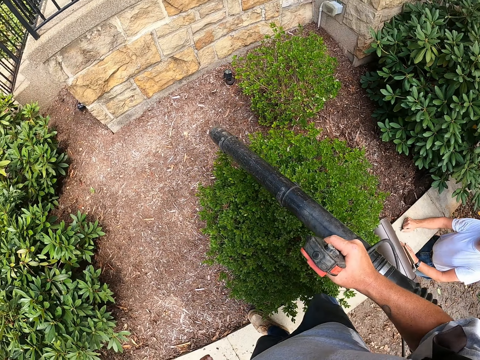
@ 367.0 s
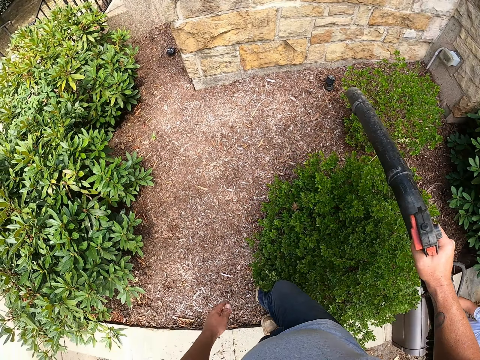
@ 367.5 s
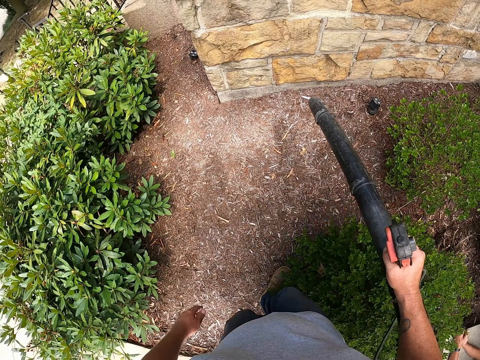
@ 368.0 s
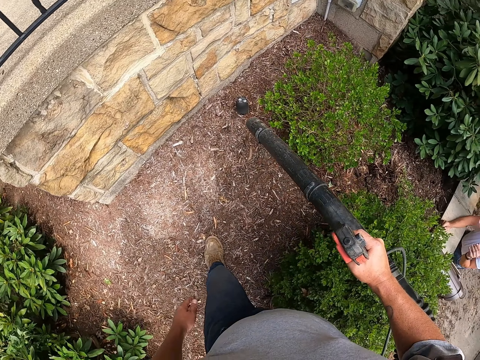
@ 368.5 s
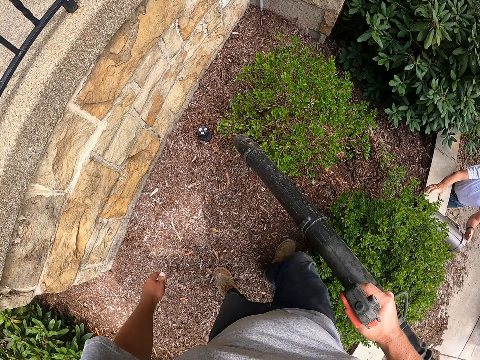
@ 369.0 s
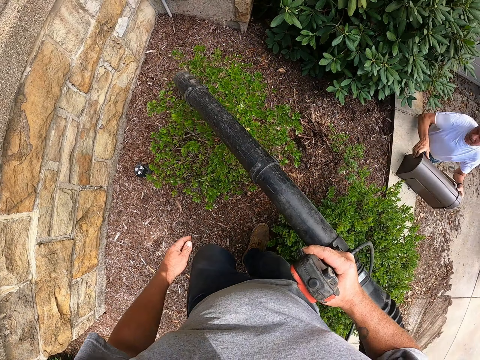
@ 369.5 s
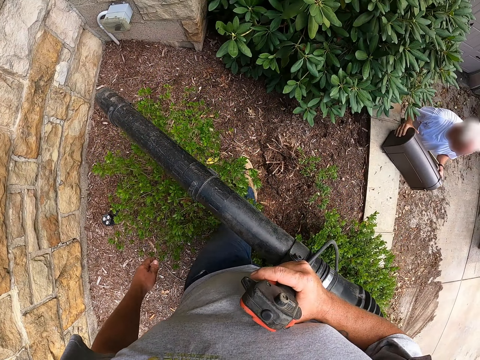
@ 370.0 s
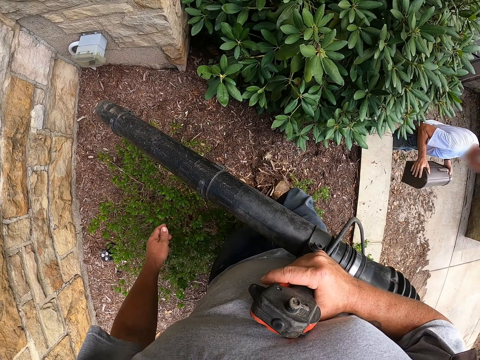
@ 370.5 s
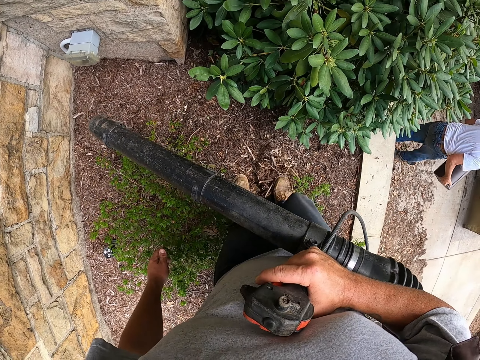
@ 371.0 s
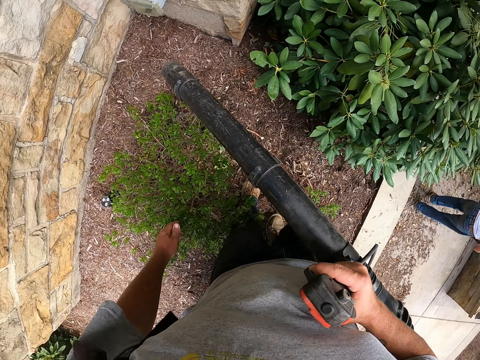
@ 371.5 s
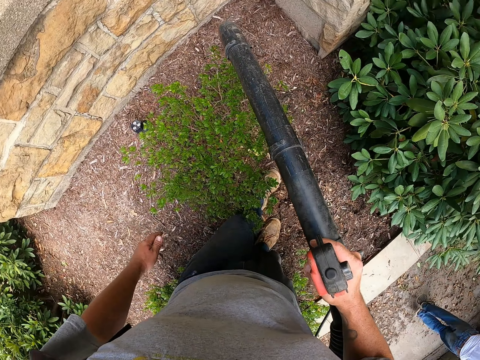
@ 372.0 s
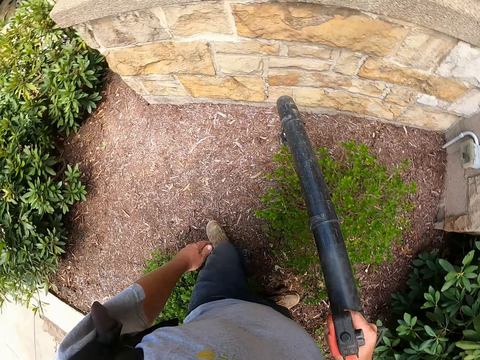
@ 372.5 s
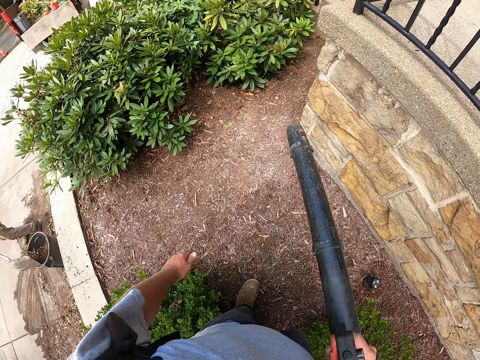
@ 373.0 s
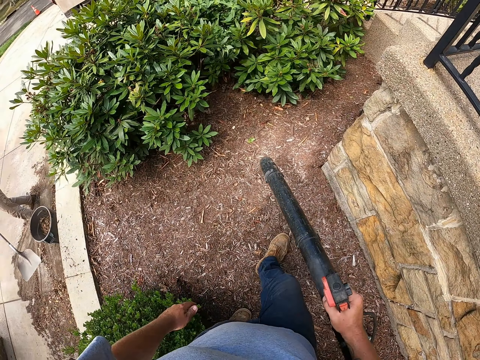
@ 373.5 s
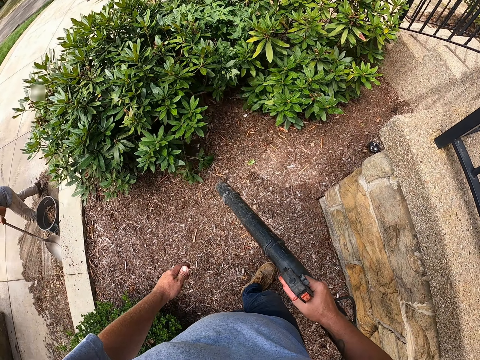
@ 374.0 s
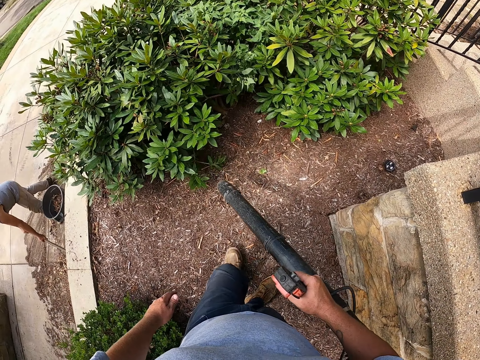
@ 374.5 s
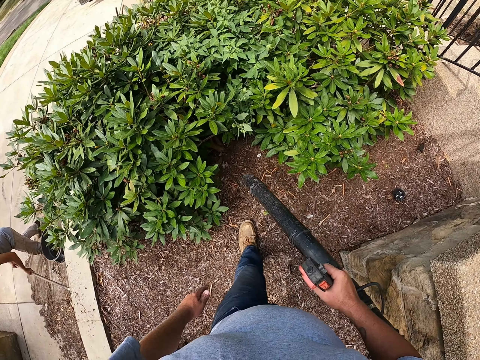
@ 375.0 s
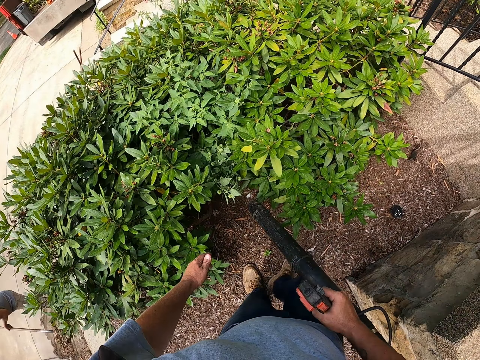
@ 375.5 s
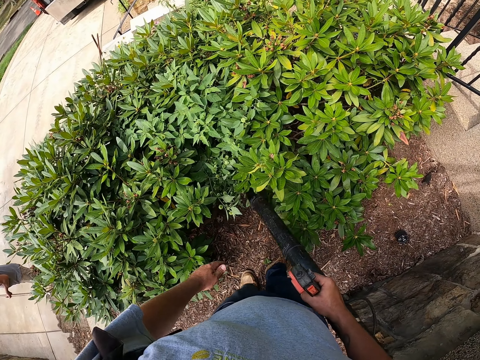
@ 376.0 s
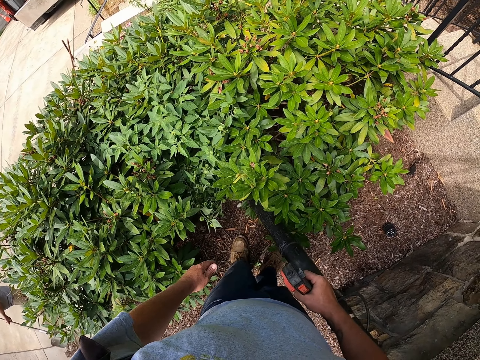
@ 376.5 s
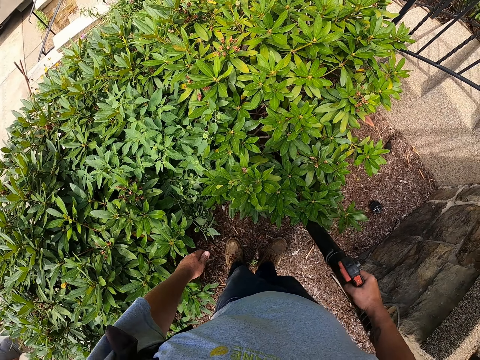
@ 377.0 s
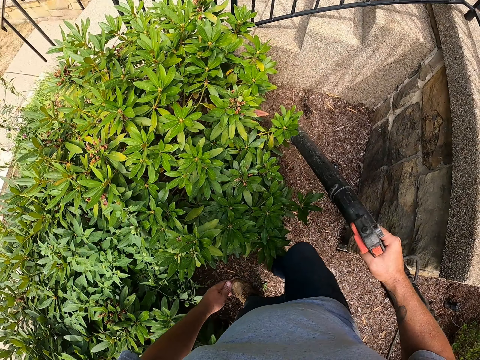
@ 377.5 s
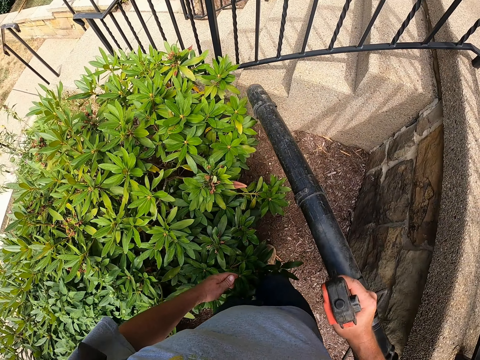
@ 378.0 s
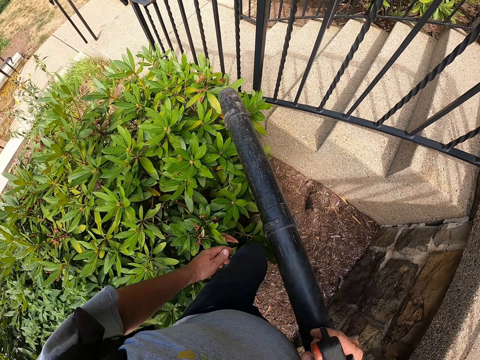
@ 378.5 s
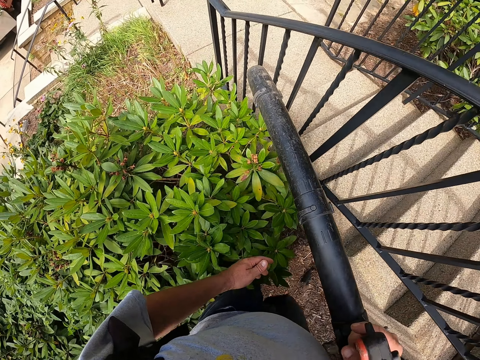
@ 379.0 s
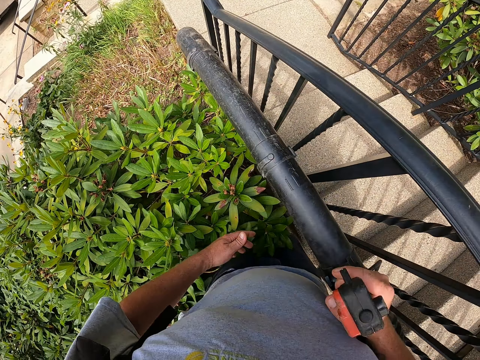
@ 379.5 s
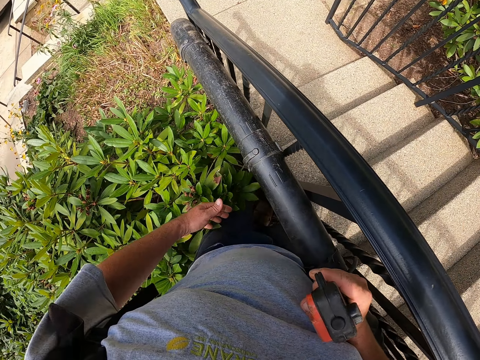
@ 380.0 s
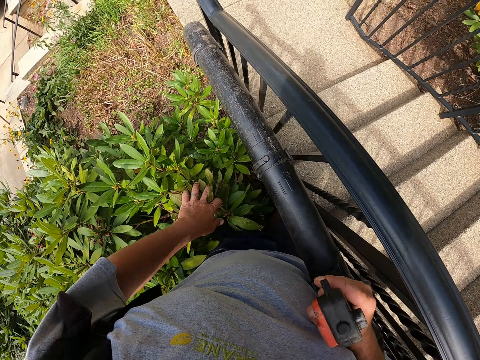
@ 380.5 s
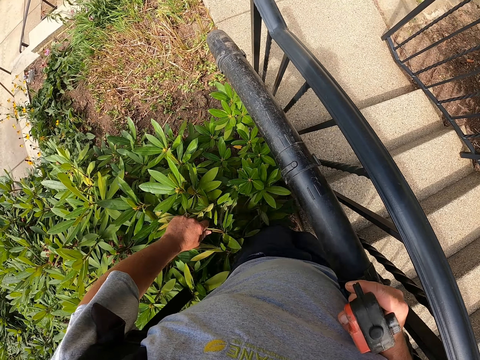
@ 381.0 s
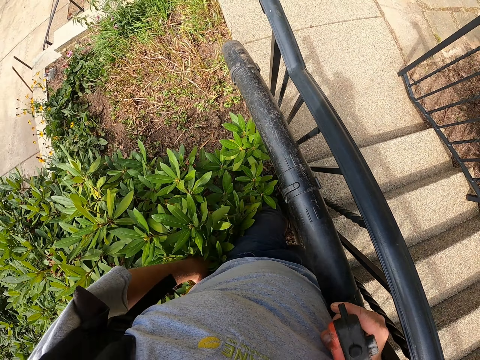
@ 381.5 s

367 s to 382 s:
The camera wearer dialogues with a person. They walk around the compound. They look around the compound. They blow dirt on the shrubs.

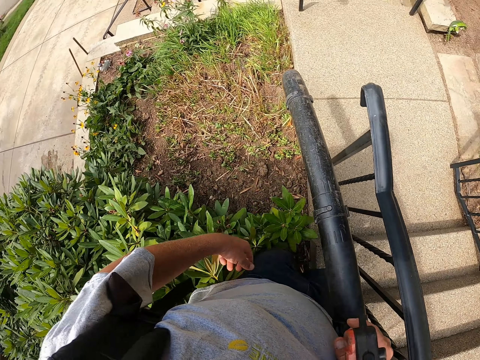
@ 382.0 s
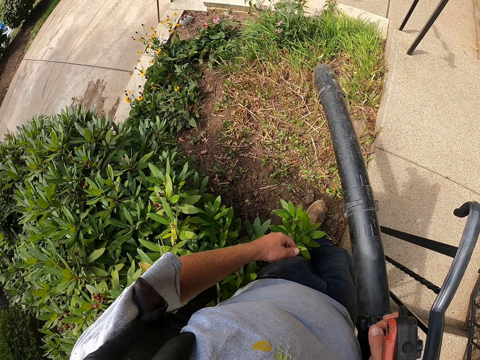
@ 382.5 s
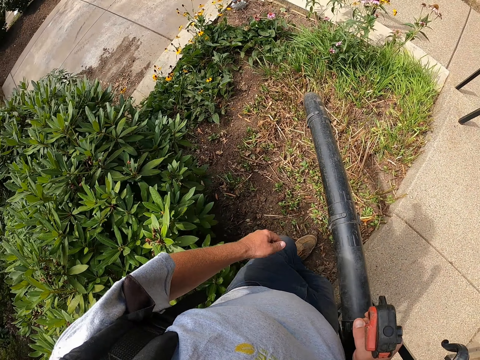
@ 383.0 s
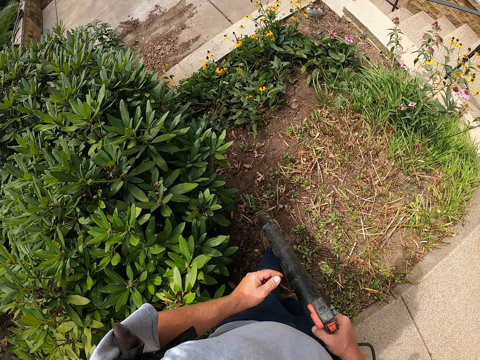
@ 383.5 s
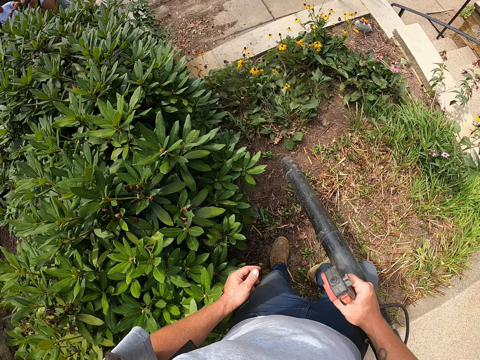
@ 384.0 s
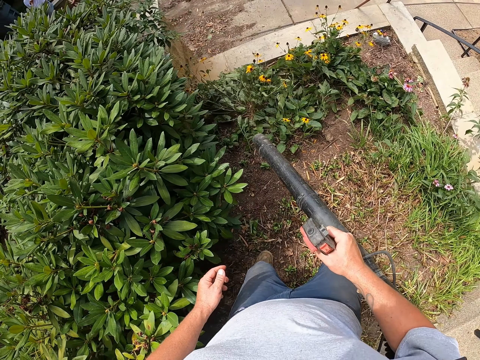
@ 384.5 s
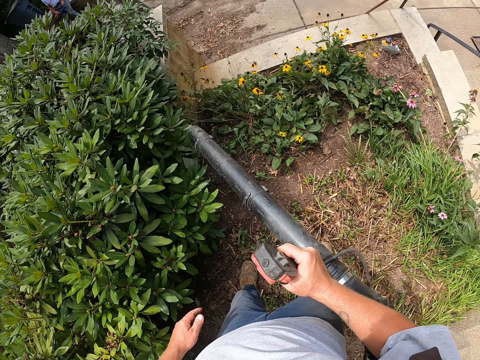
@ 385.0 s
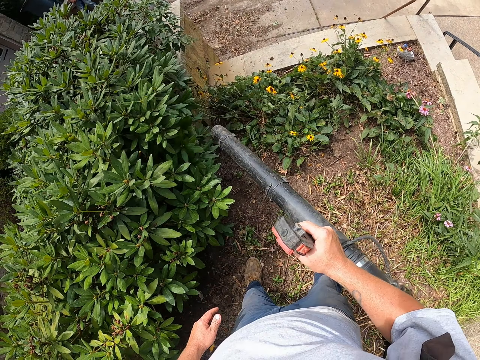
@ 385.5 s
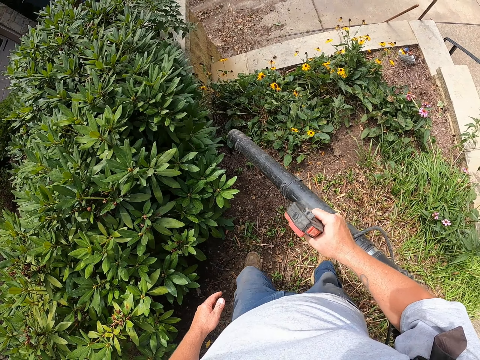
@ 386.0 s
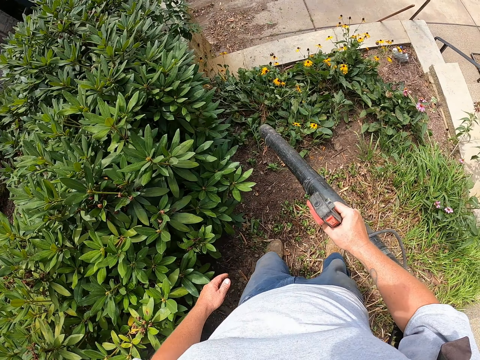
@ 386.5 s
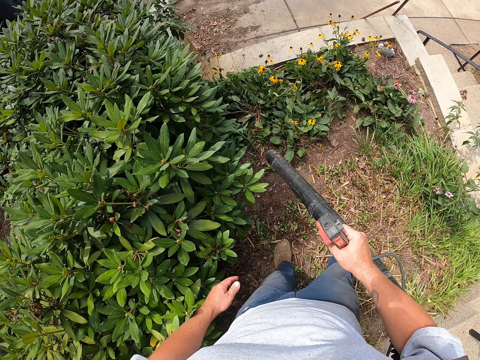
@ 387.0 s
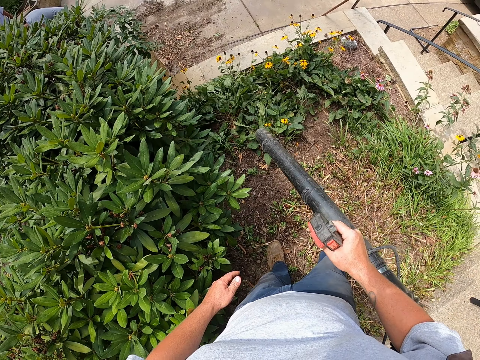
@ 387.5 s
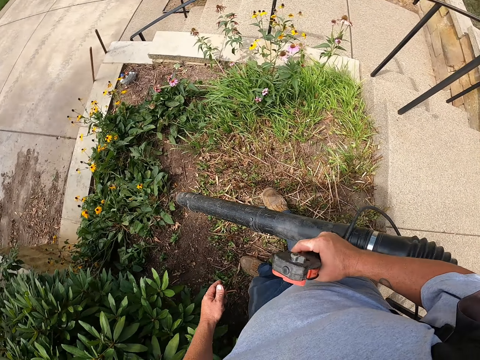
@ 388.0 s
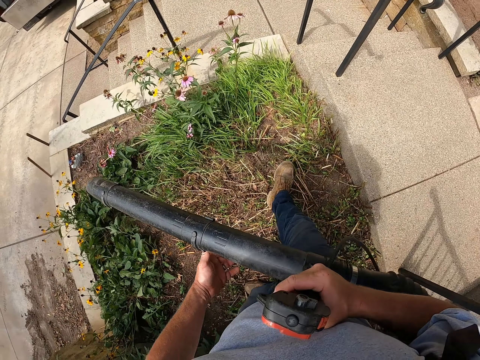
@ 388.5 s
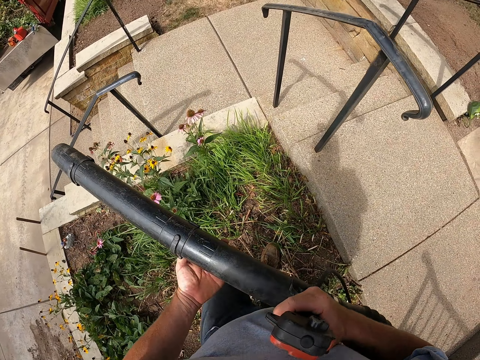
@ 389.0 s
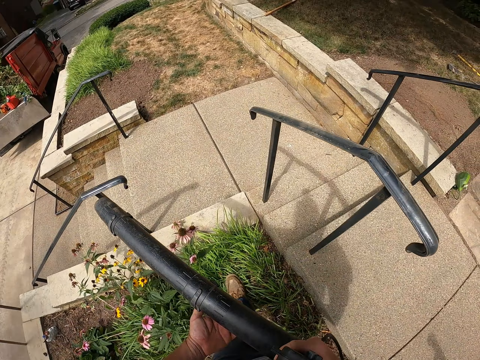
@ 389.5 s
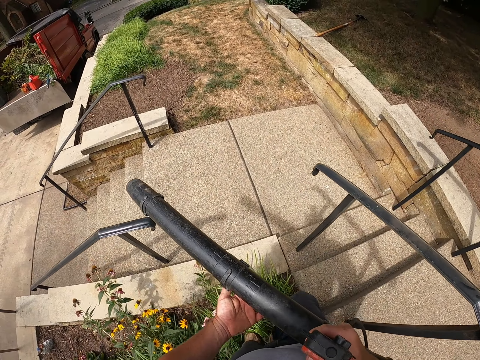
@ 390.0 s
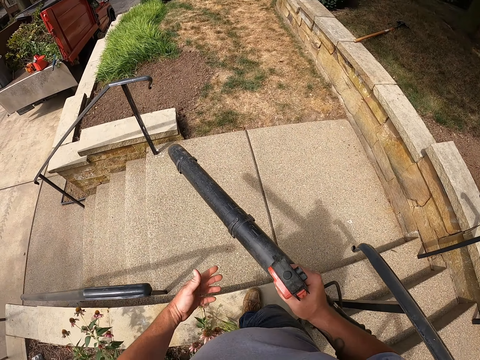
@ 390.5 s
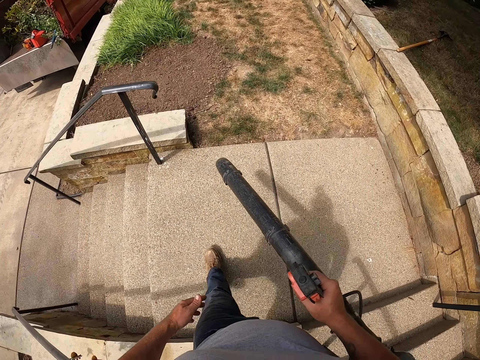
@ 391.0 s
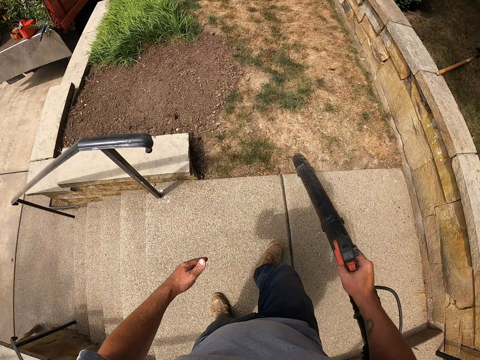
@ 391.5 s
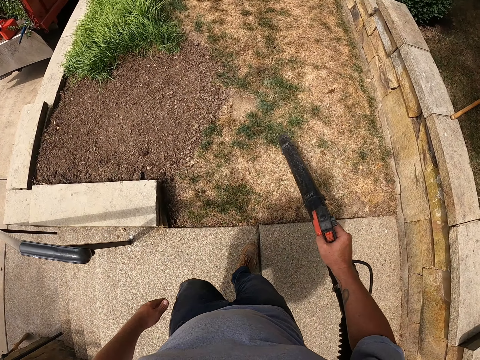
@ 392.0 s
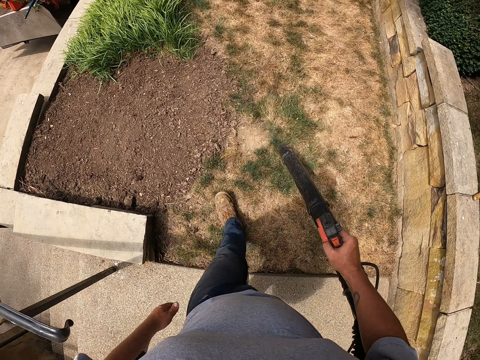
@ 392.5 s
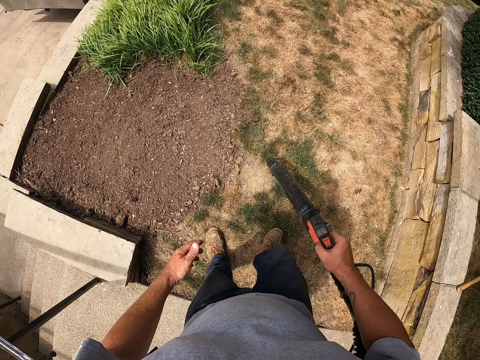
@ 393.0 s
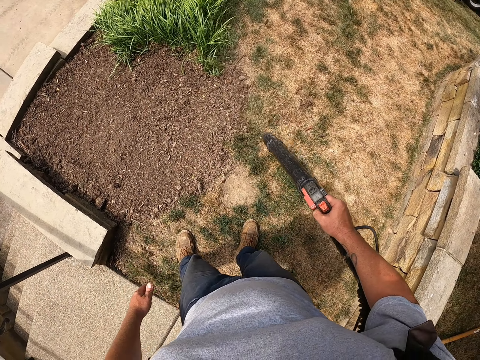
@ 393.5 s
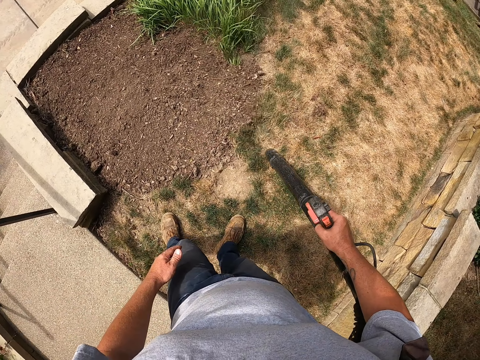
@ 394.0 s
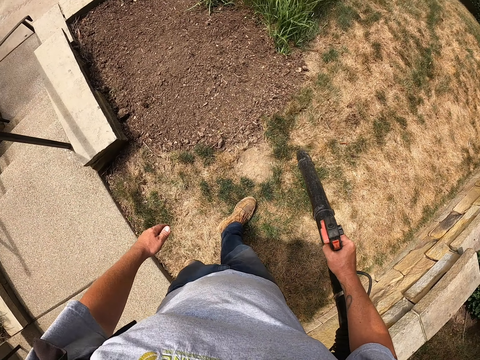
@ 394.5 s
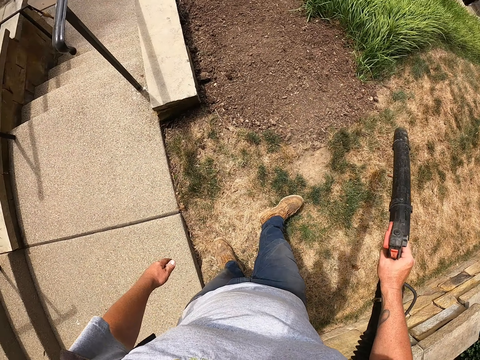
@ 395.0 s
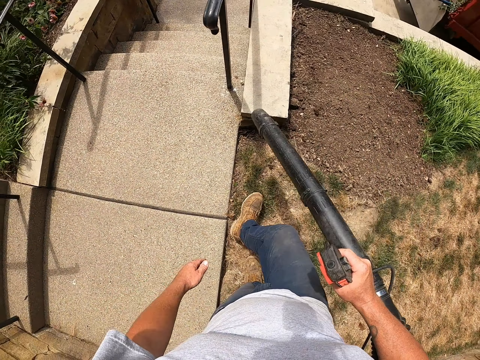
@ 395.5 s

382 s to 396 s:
The camera wearer walks around the compound. They blow dirt on the ground.
